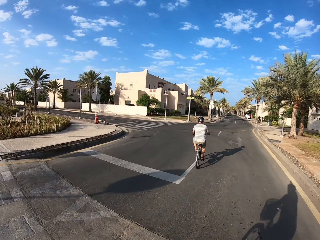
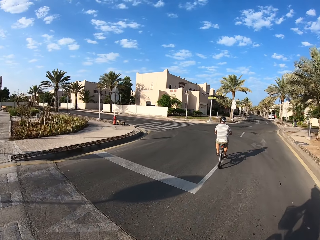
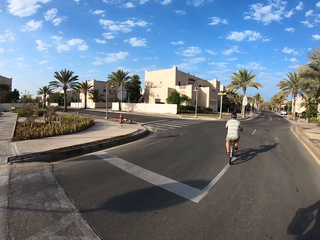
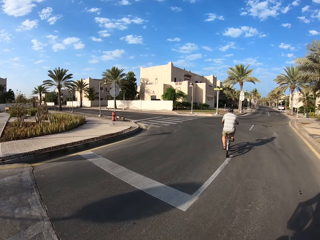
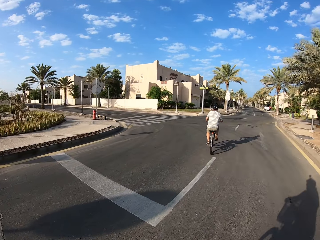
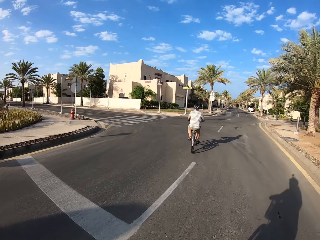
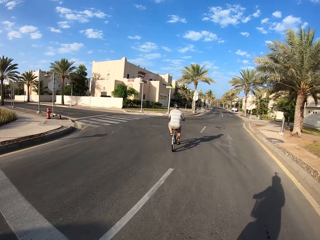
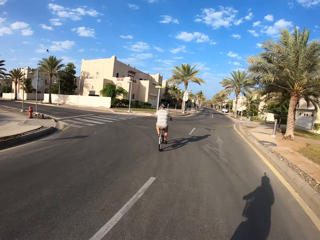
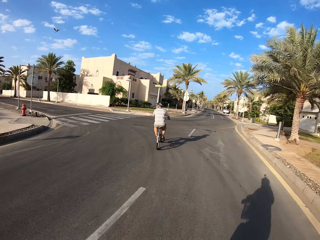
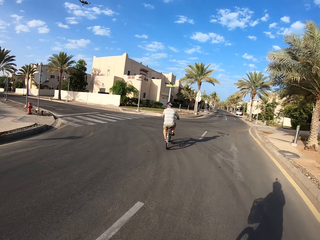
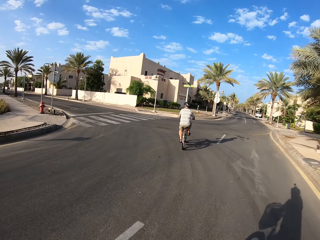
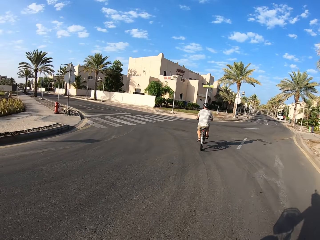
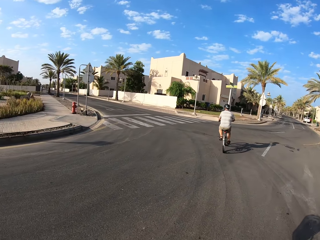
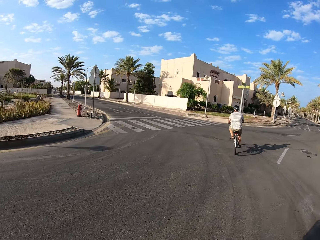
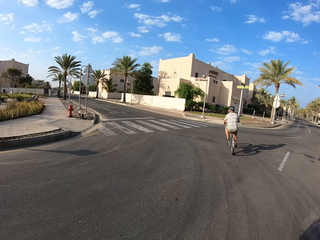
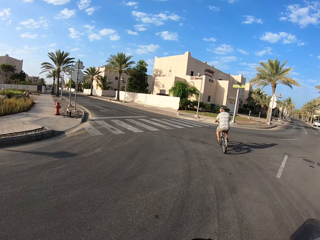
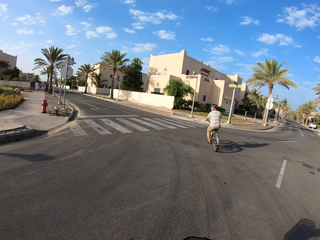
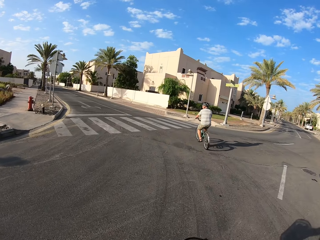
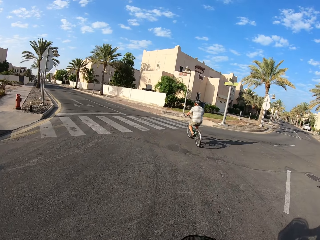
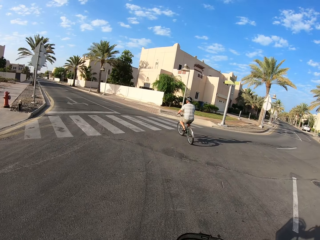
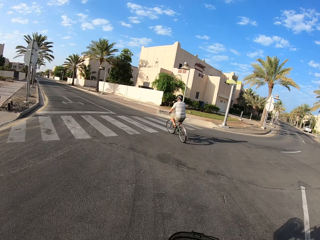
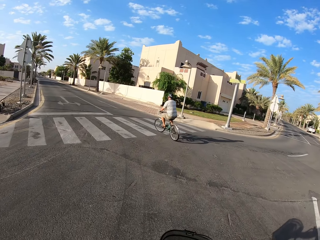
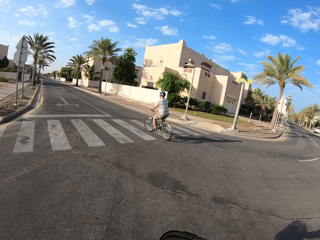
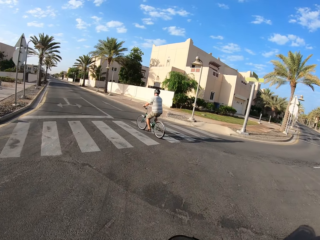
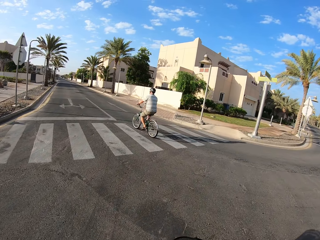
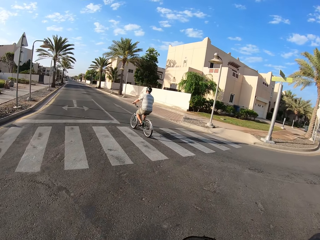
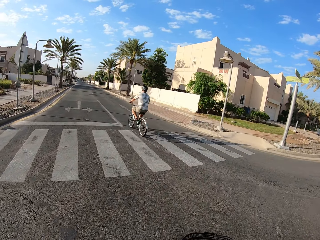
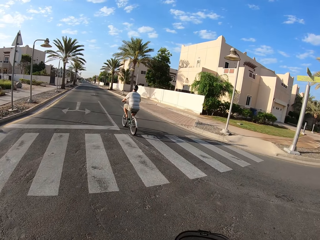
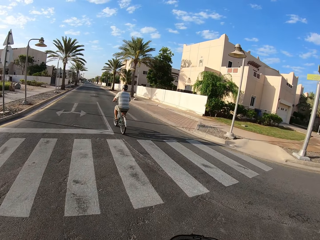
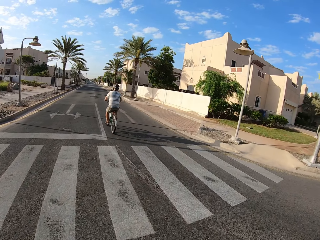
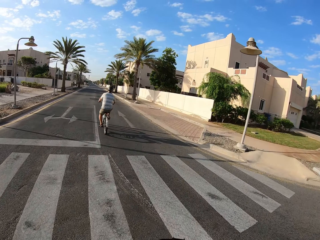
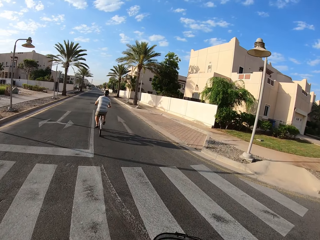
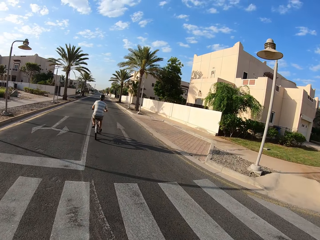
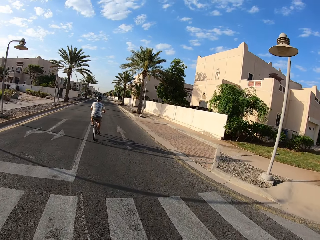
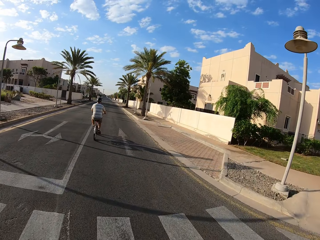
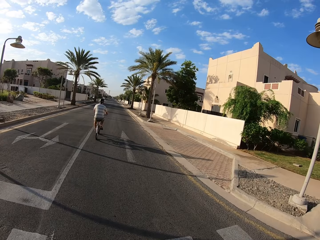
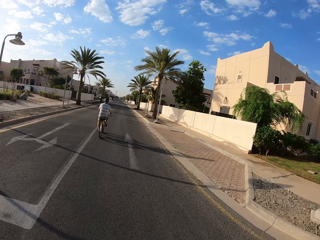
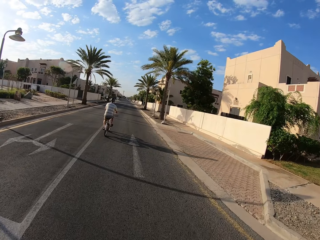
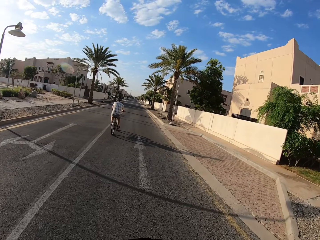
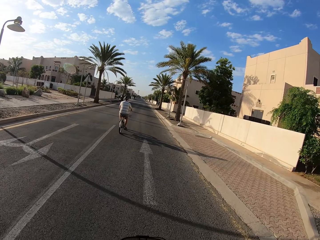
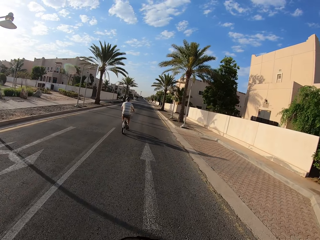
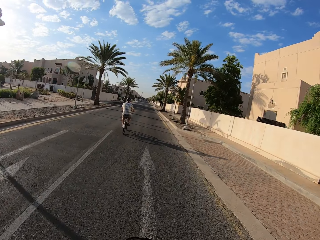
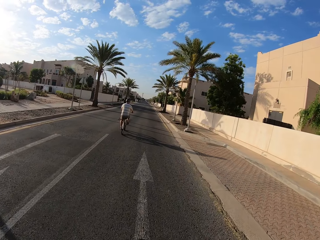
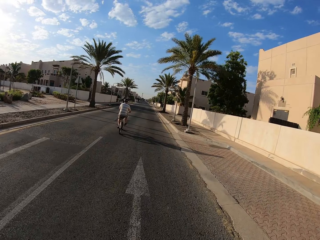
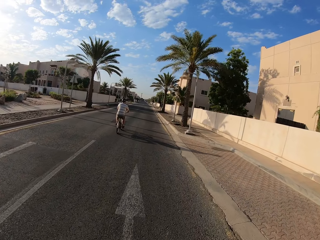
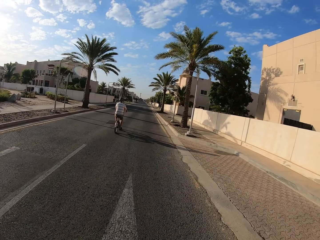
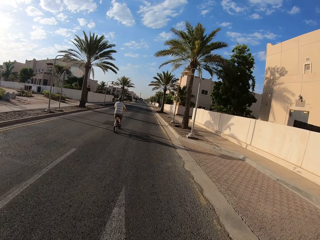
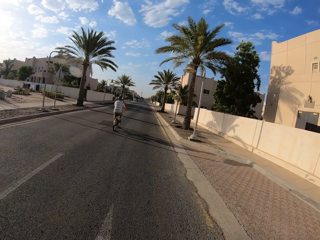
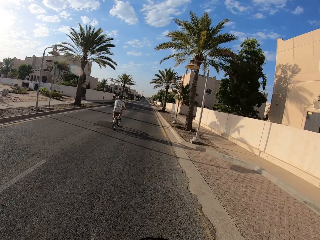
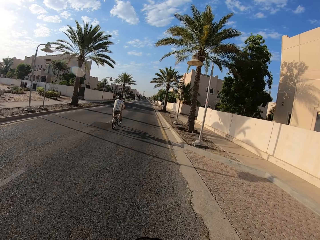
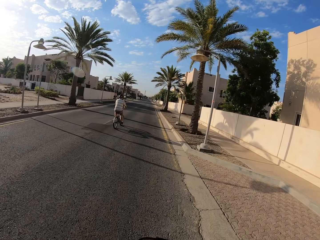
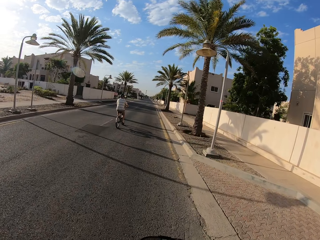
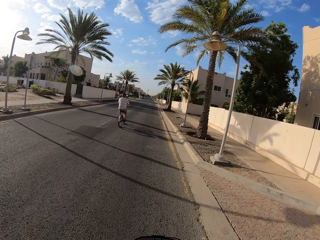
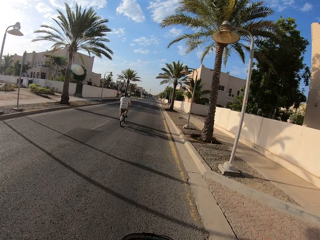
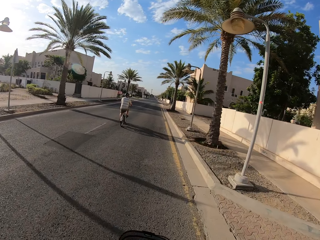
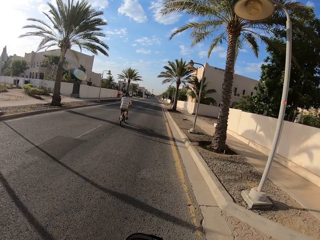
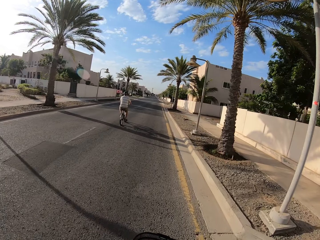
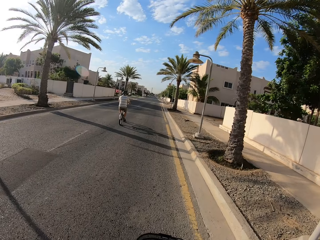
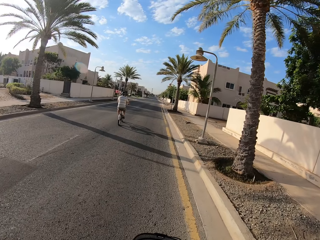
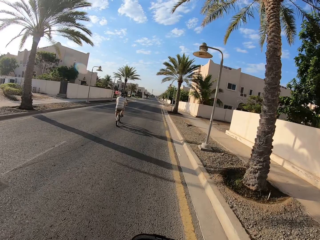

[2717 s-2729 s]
The cyclist makes a left turn with the bicycle on the road. The camera wearer makes a left turn with the bicycle on the road.

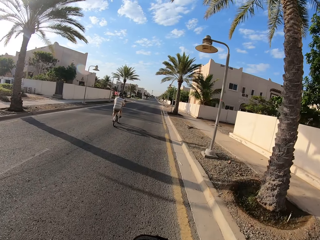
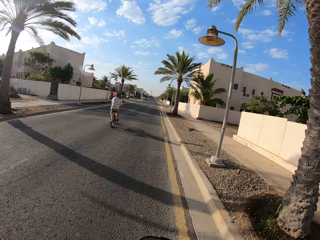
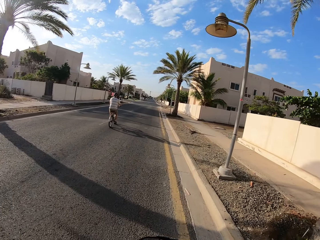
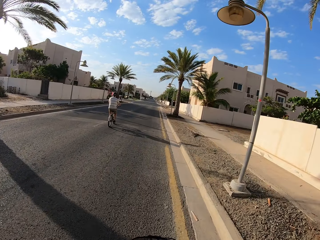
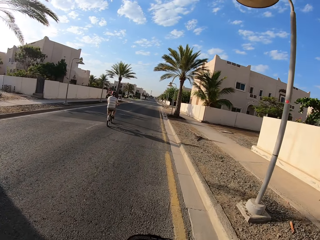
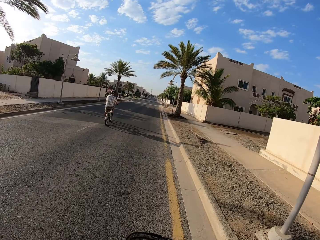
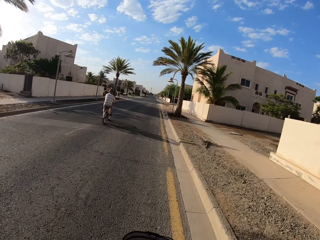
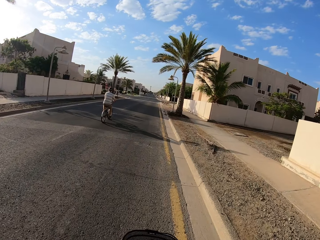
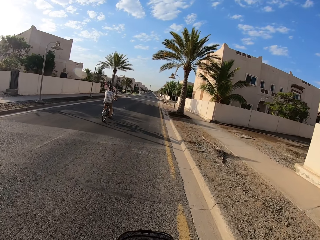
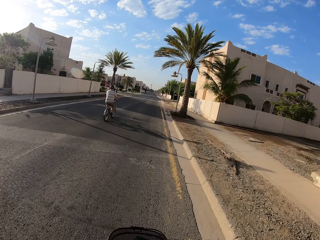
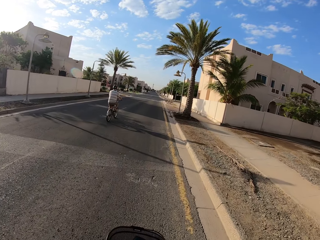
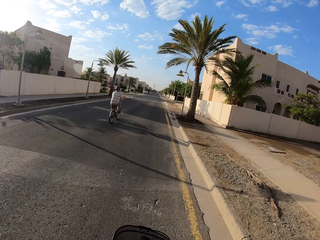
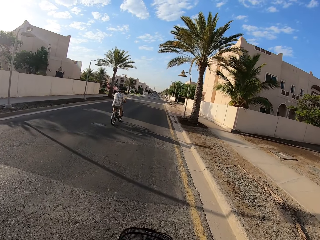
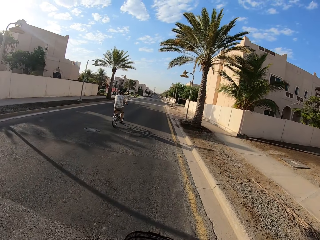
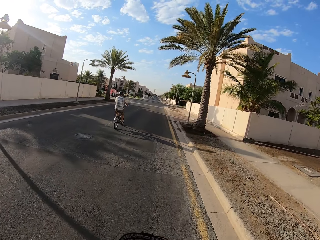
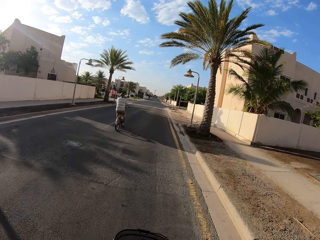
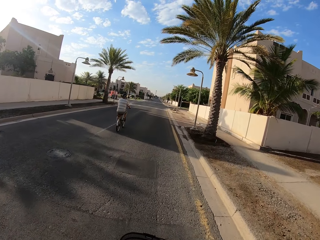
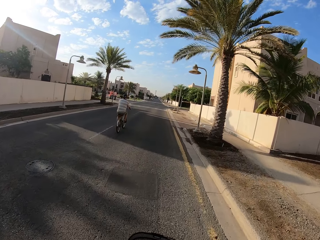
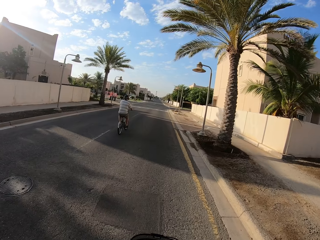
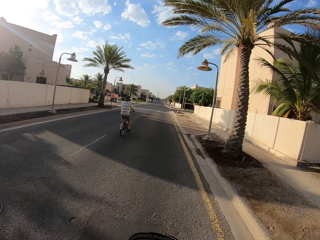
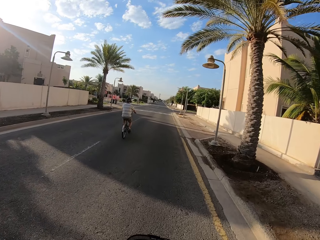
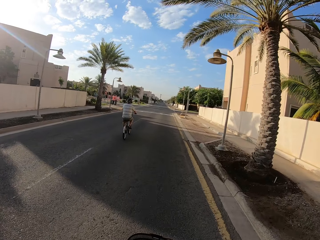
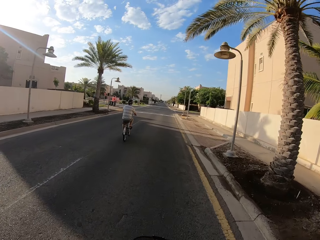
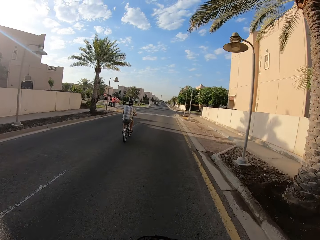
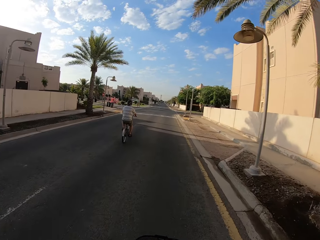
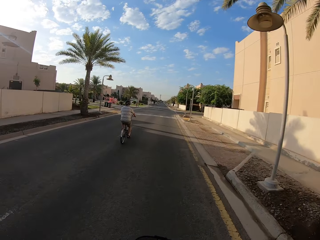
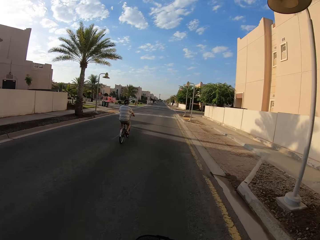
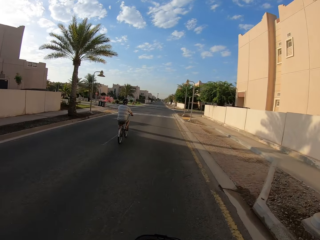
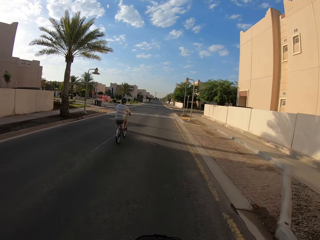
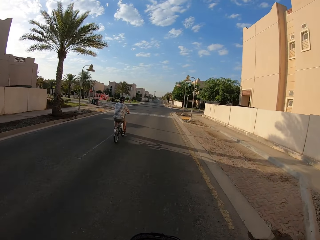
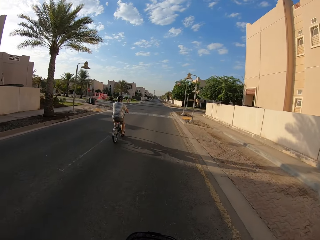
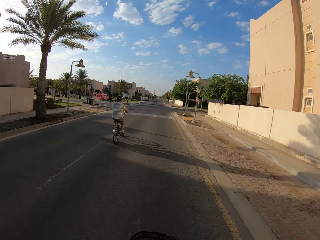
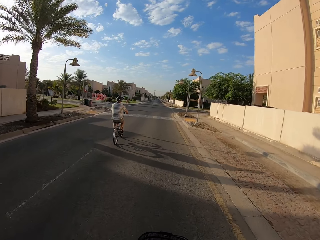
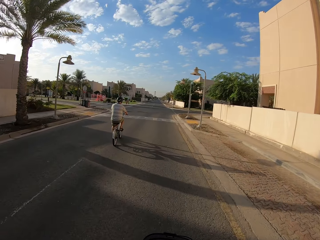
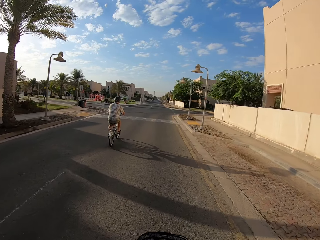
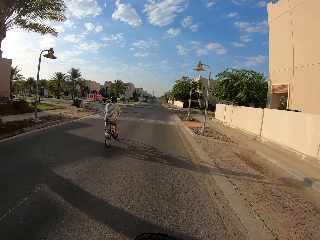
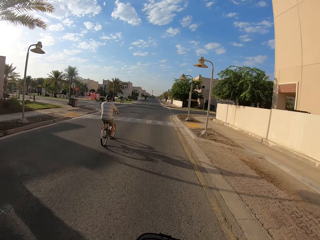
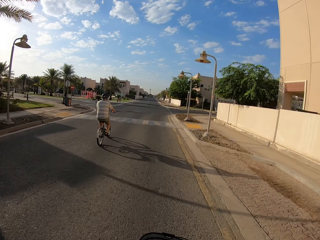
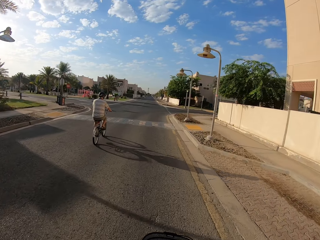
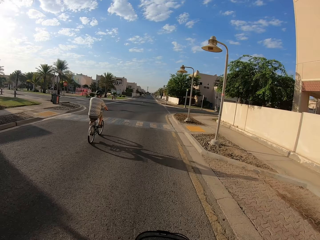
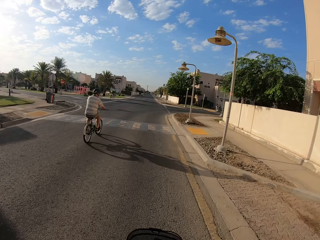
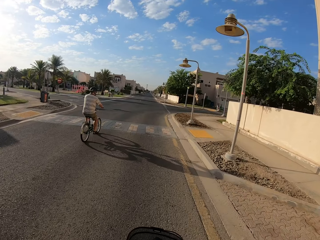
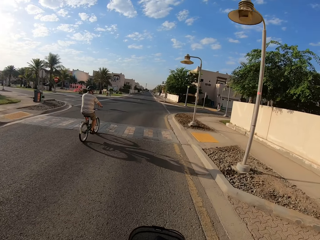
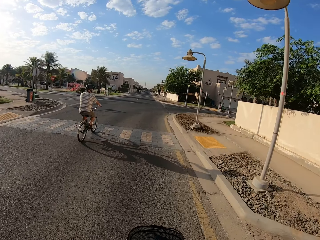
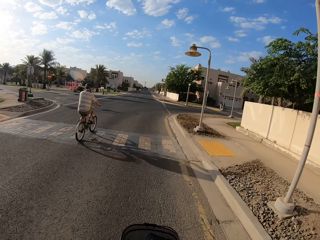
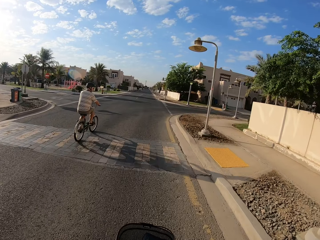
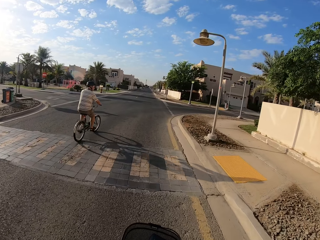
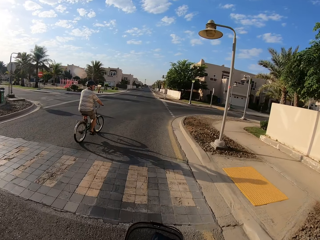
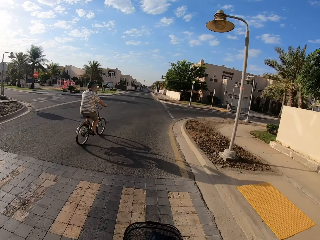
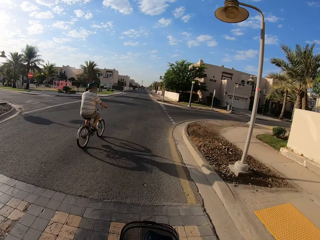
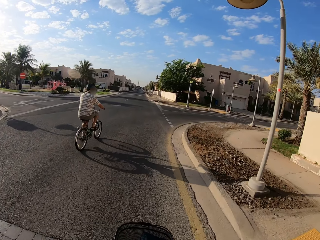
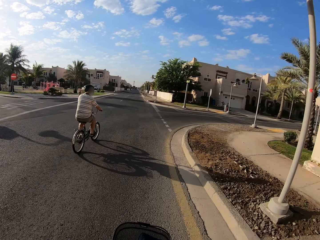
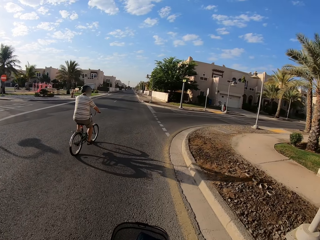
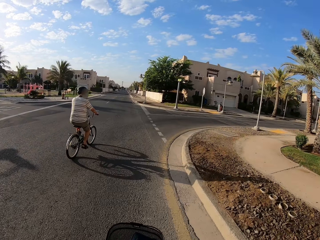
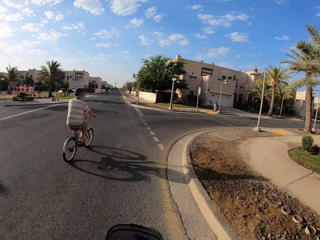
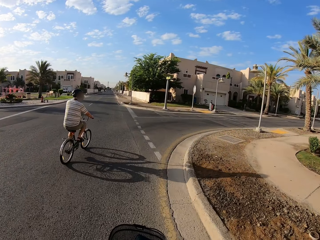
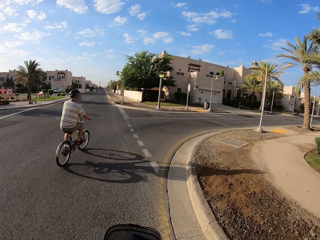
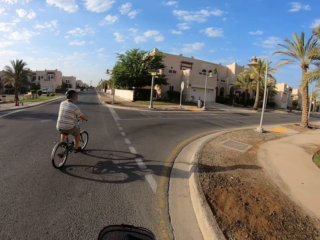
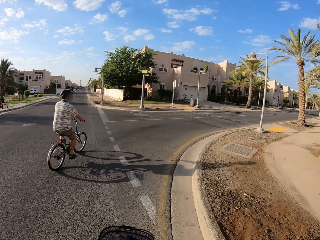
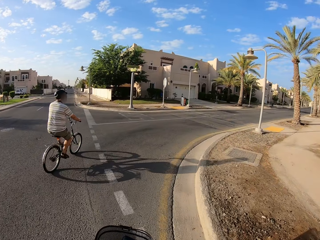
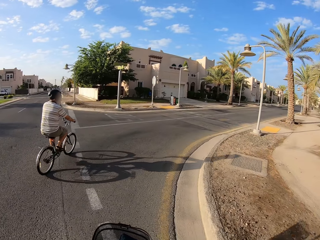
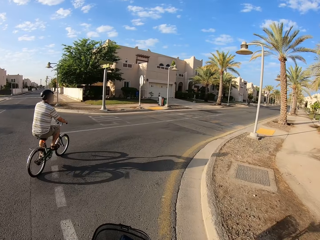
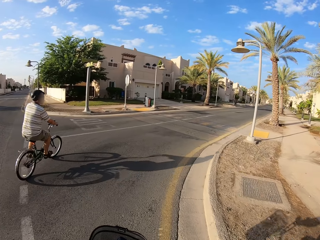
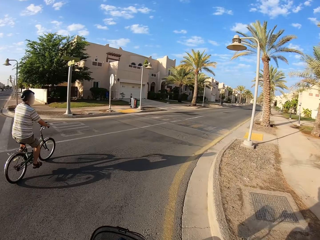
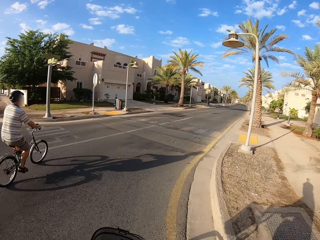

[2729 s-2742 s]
The cyclist makes a right turn with the bicycle on the road.
